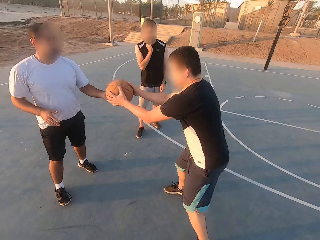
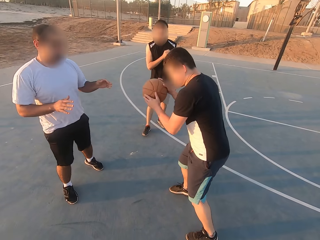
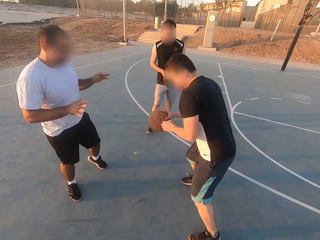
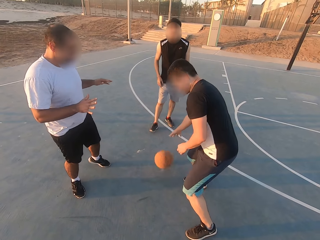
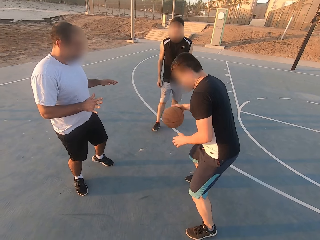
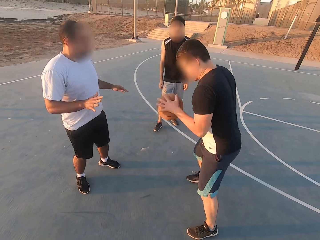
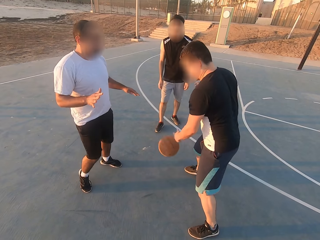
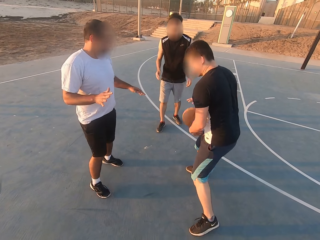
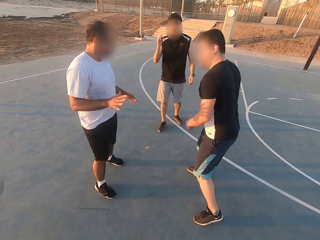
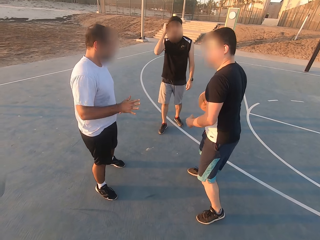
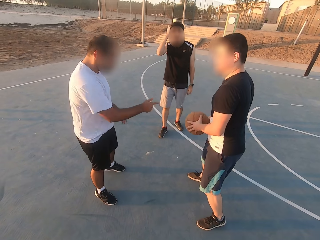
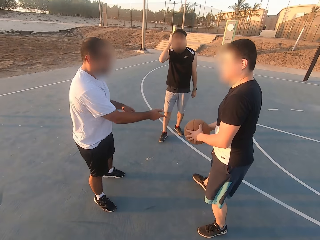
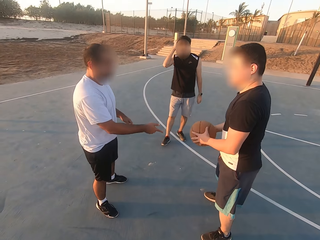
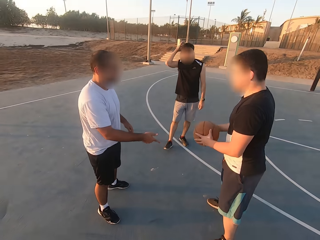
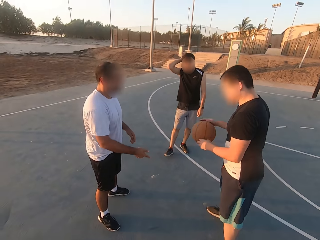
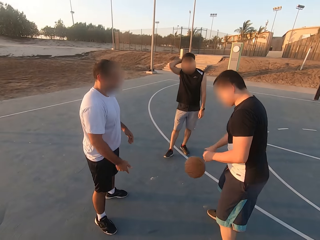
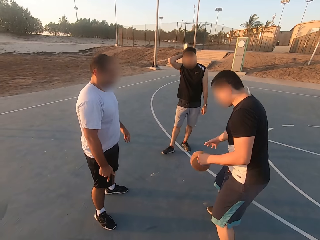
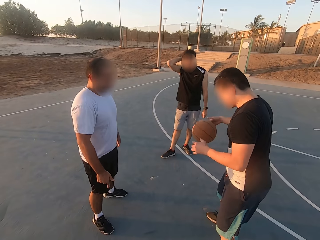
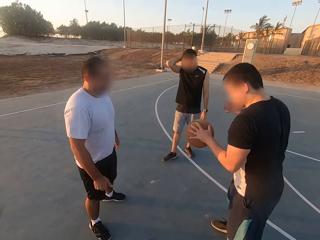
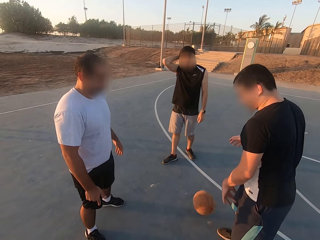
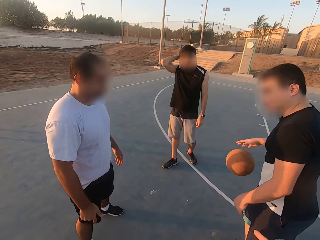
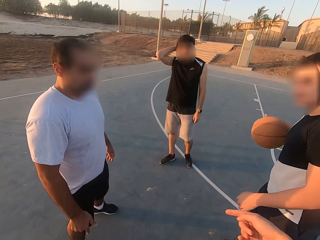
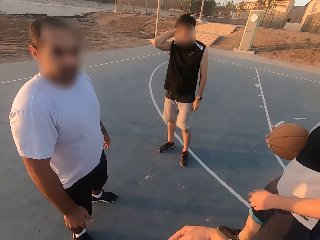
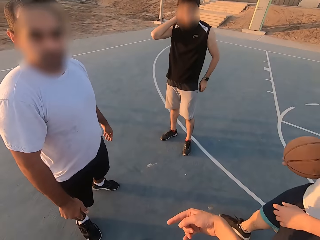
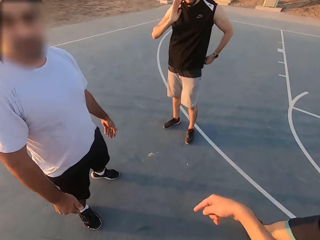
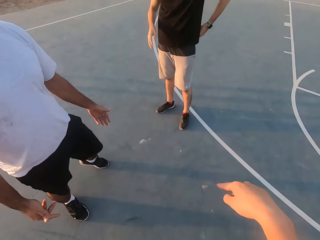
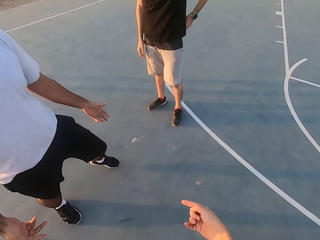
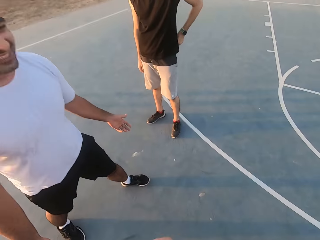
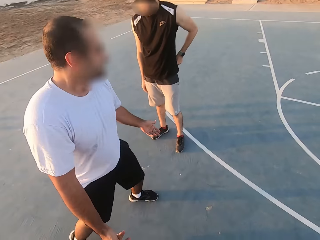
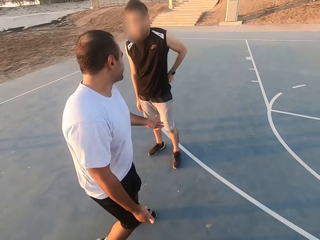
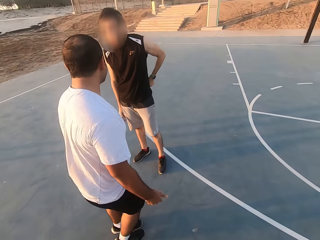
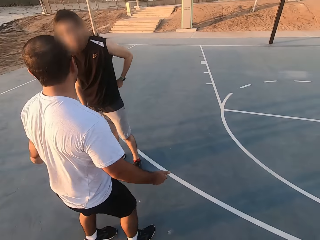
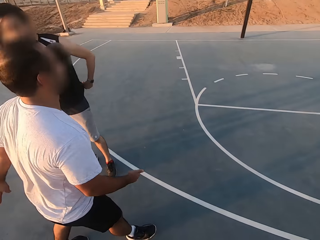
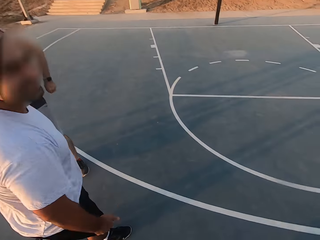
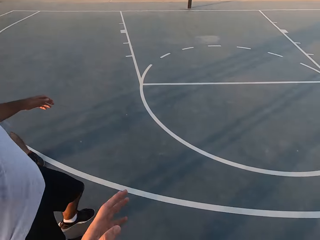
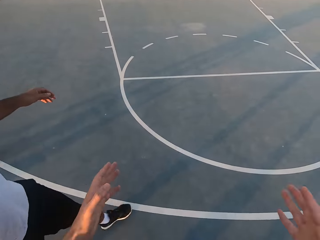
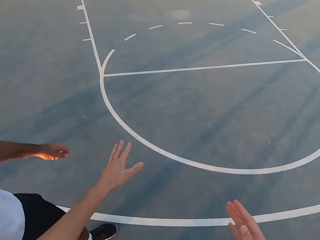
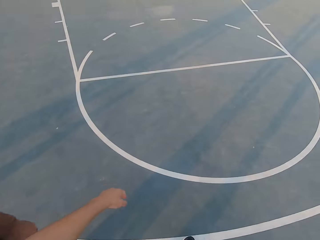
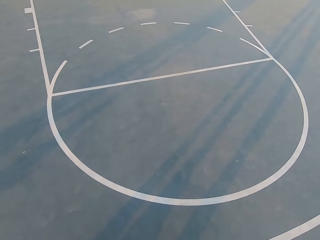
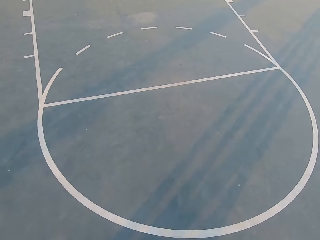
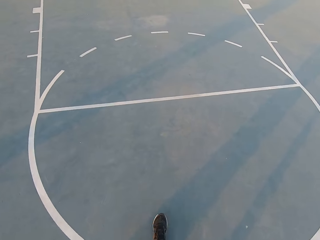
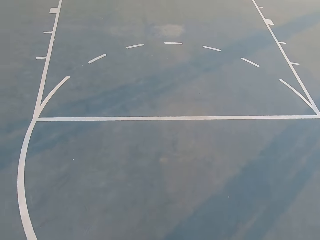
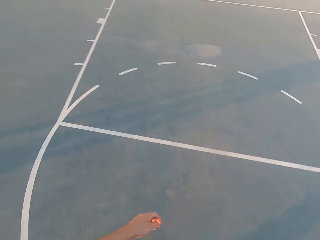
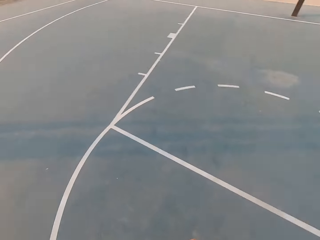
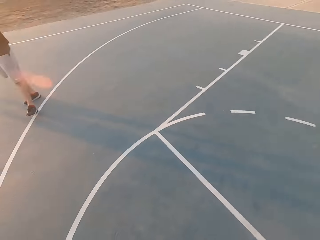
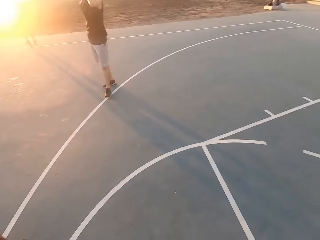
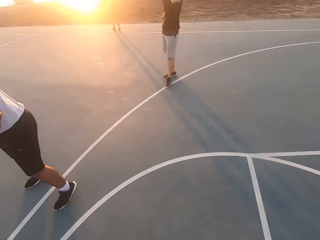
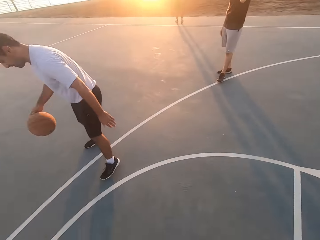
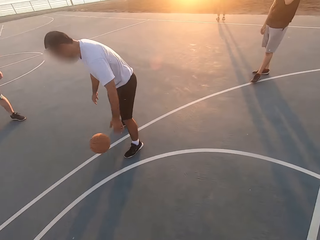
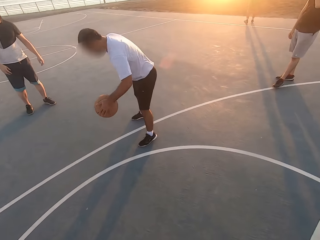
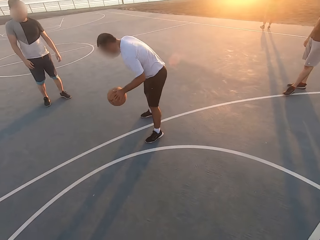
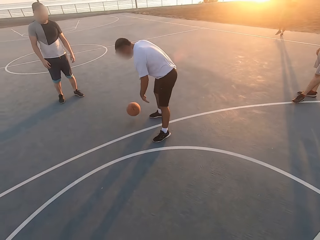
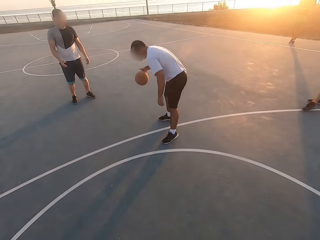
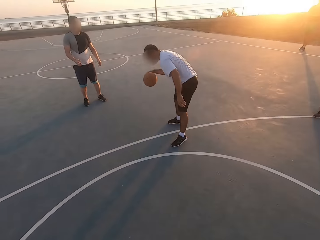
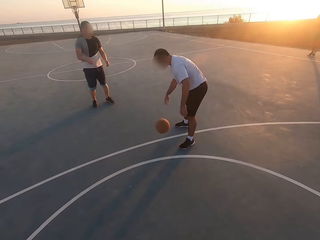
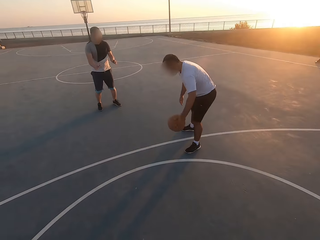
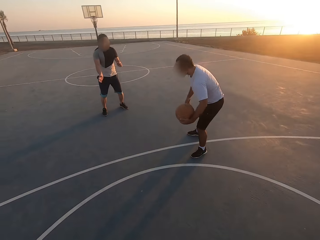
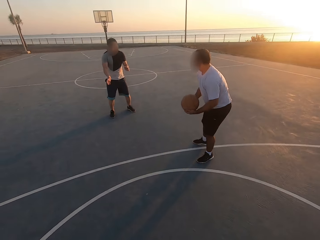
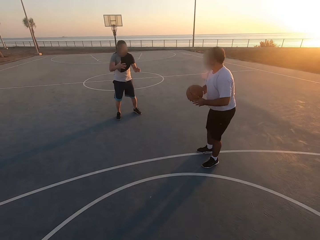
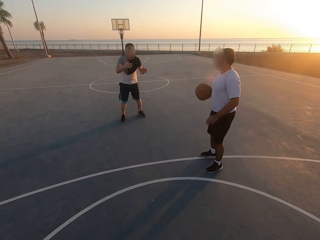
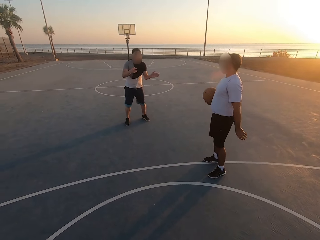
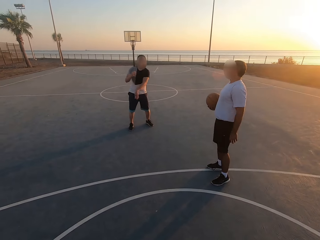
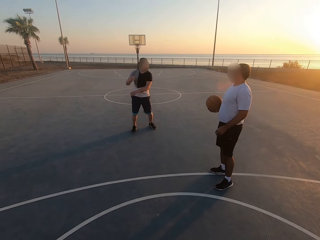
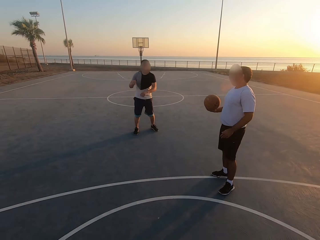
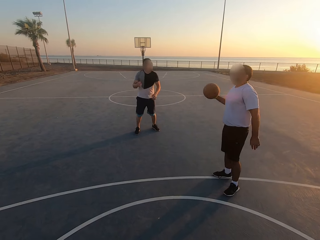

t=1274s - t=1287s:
A man picks up the ball and dribbles the ball. The man dribbles the ball again. Another man talks to the first man. The camera wearer talks. The other man talks. The other man dribbles the ball. The camera wearer looks around. The first man moves his hands.

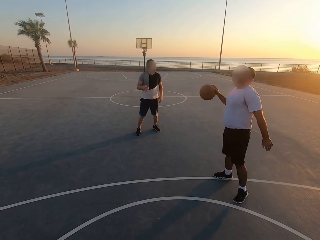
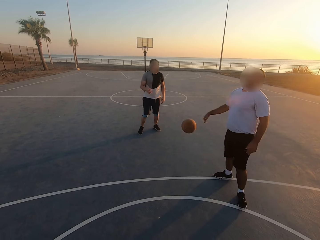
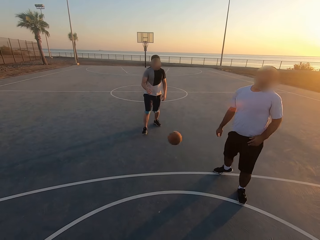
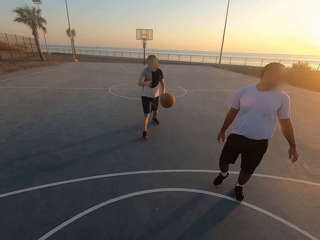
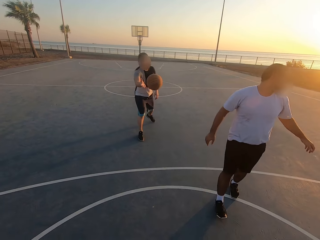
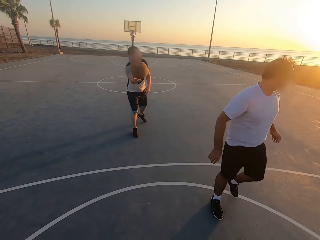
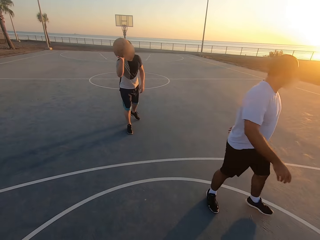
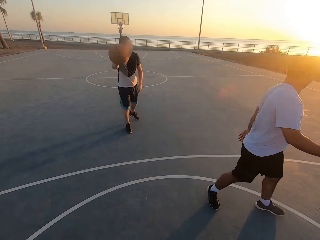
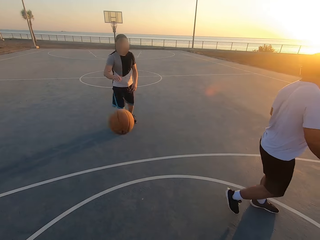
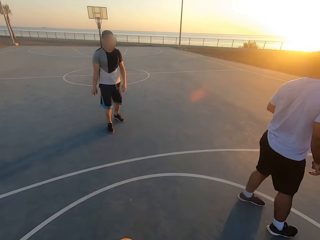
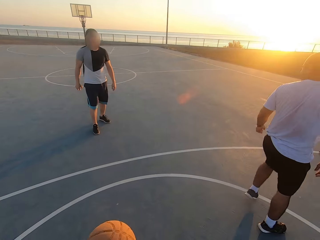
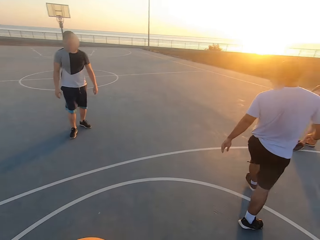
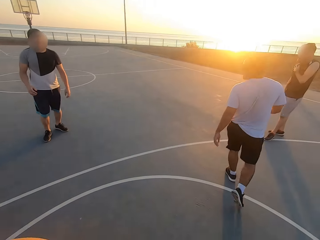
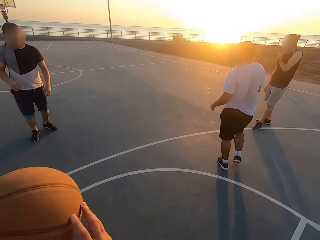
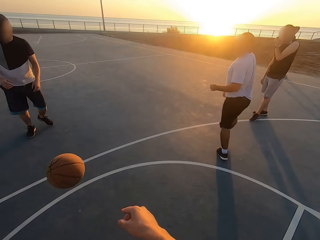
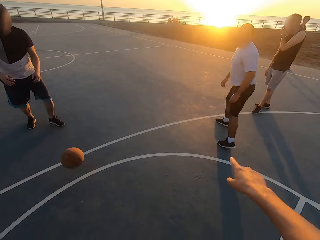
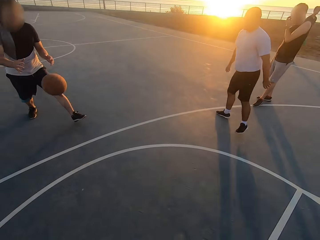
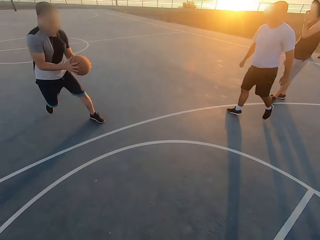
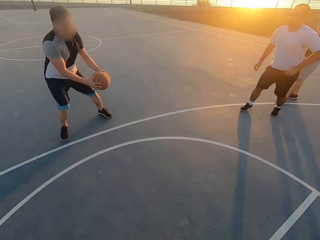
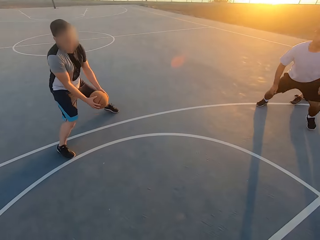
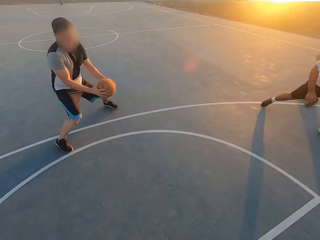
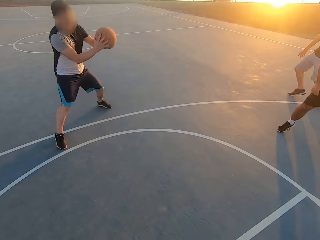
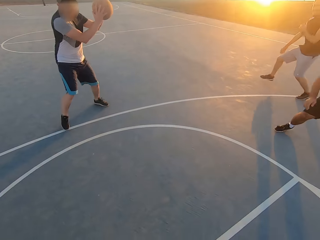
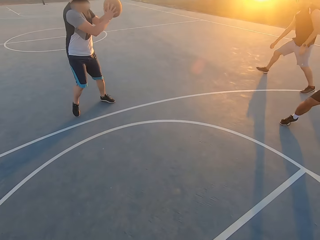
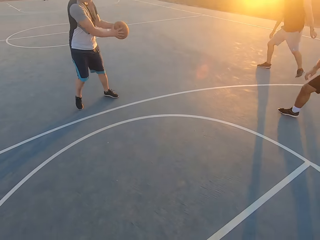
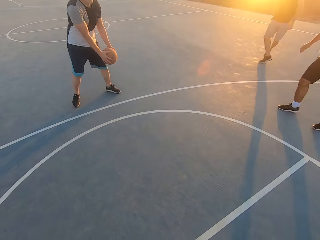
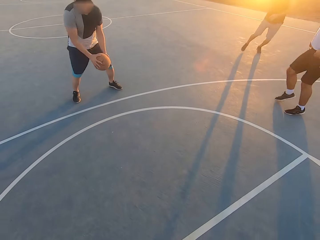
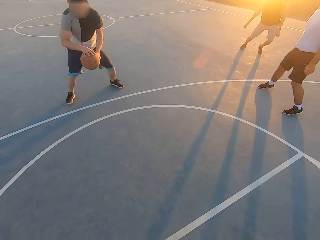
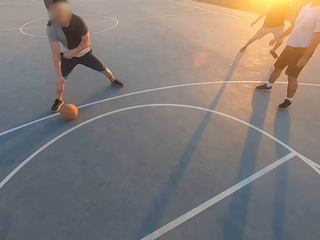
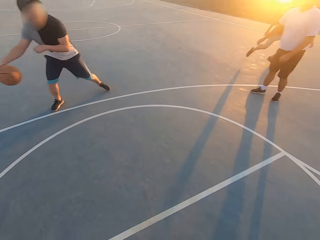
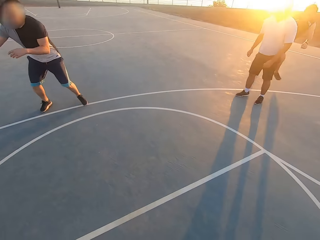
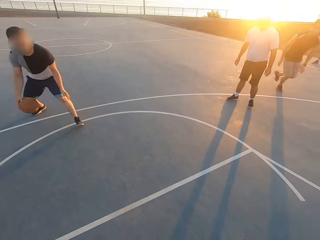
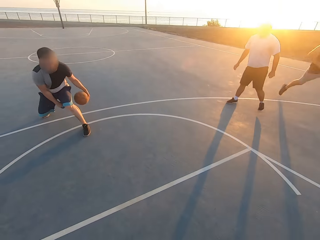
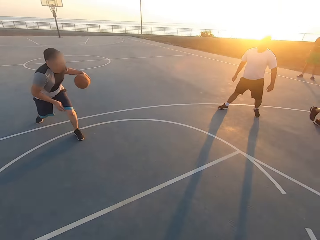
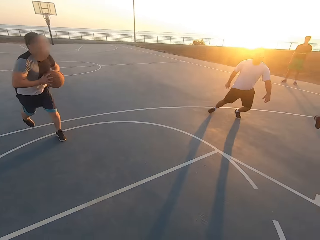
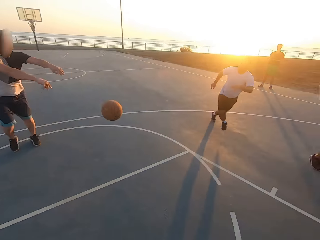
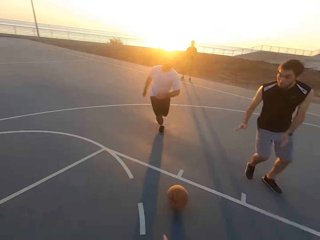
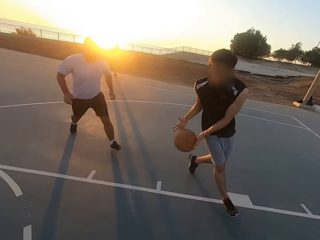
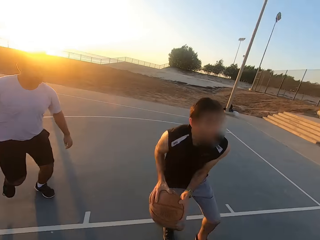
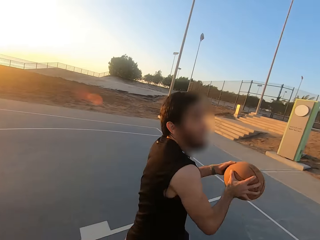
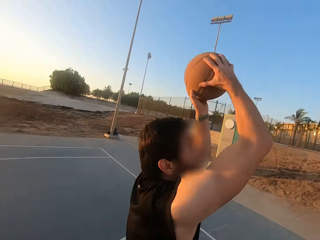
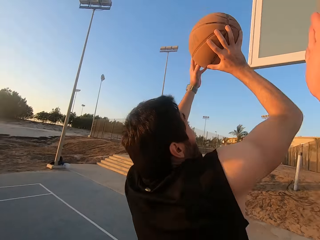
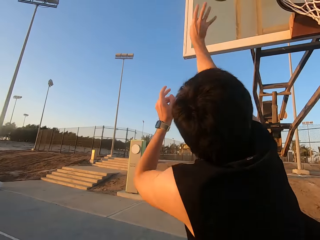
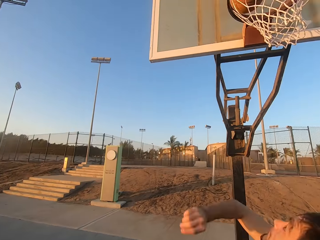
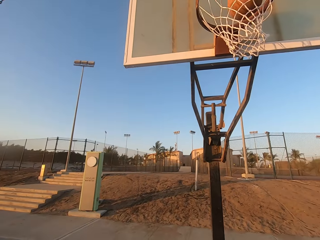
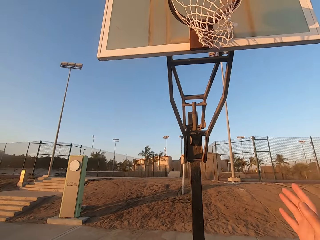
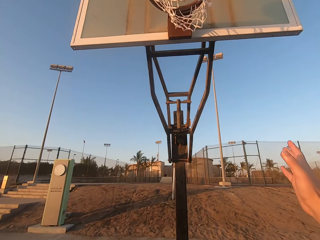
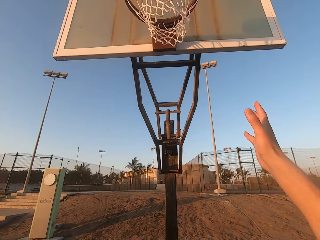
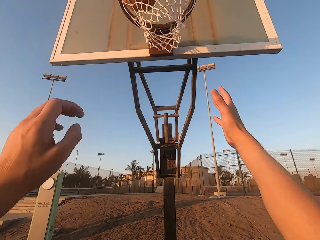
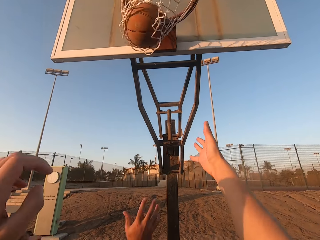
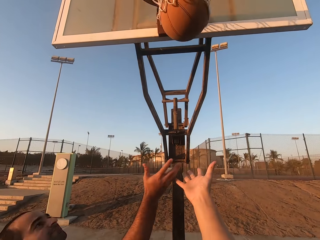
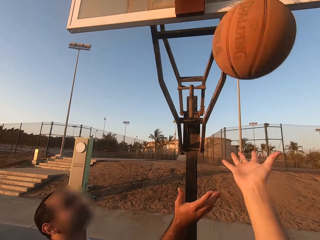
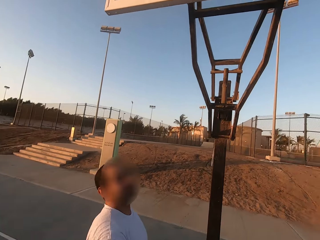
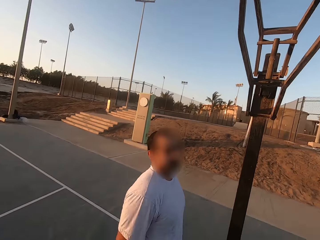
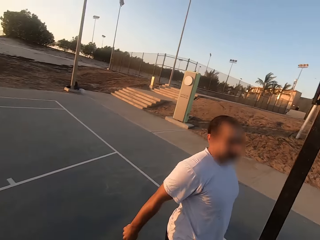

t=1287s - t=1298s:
A man throws the ball to another man. The other man picks up the ball and throws the ball to the camera wearer. The camera wearer throws the ball to the second man. The second man holds the ball. The second man dribbles the ball and throws the ball to a third man. The third man picks up the ball. The third man holds the ball. The third man throws the ball in the hoop. The third man makes a basket. The camera wearer picks up the ball.
